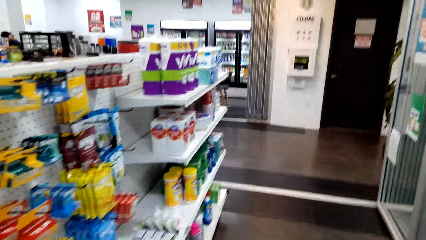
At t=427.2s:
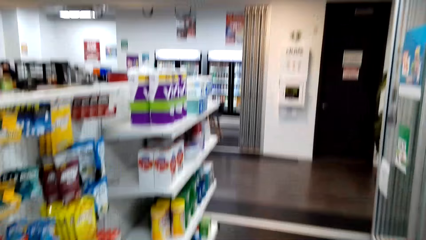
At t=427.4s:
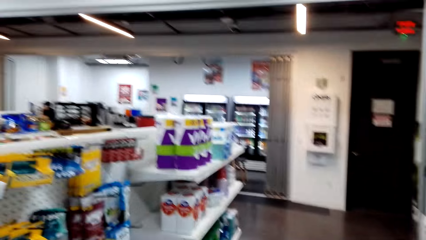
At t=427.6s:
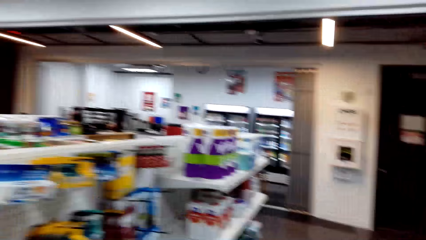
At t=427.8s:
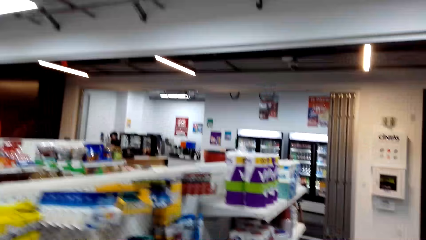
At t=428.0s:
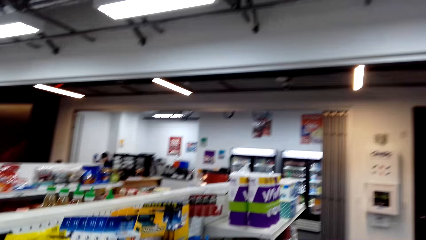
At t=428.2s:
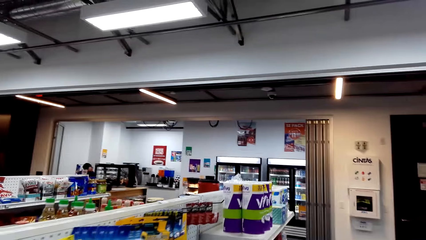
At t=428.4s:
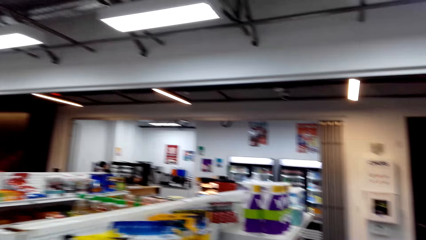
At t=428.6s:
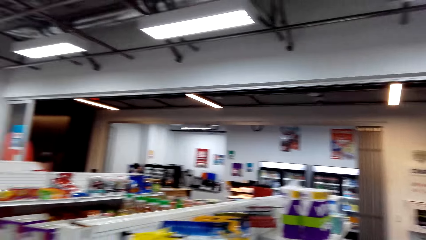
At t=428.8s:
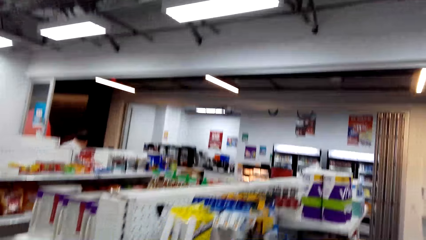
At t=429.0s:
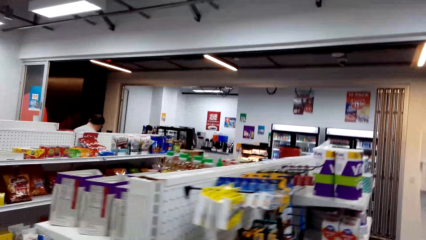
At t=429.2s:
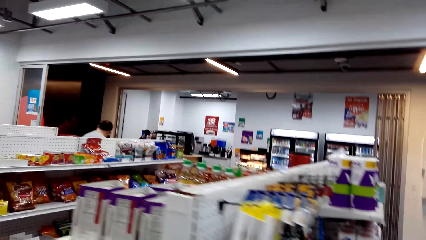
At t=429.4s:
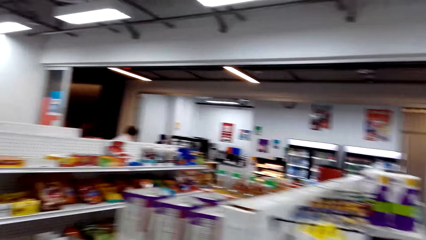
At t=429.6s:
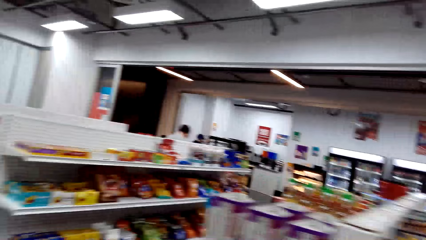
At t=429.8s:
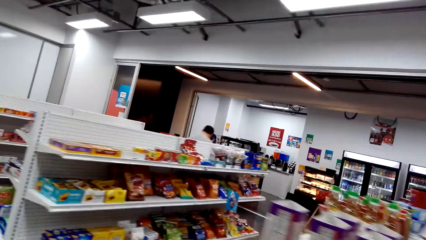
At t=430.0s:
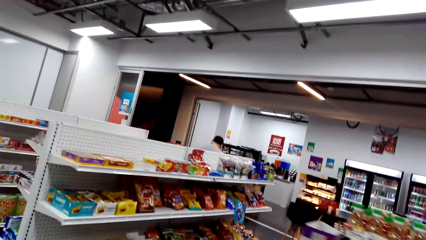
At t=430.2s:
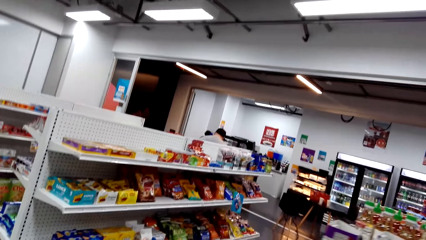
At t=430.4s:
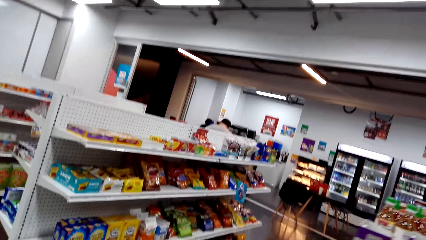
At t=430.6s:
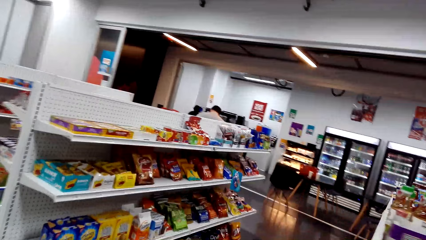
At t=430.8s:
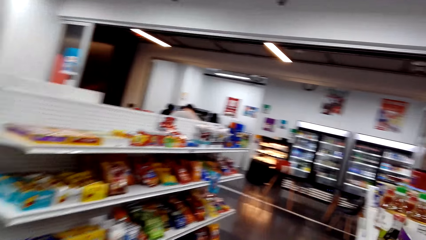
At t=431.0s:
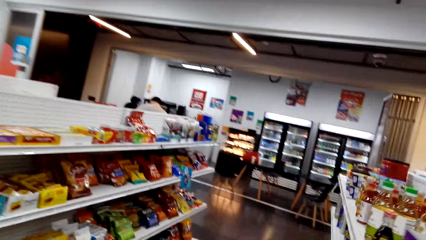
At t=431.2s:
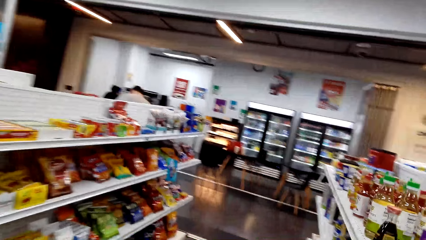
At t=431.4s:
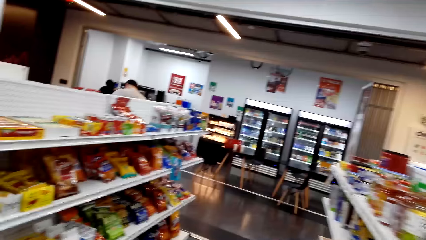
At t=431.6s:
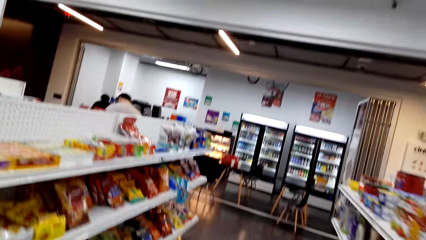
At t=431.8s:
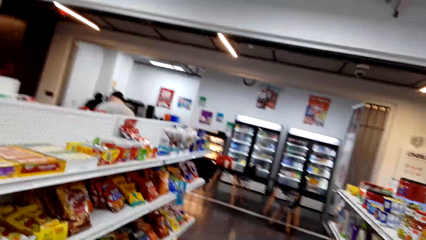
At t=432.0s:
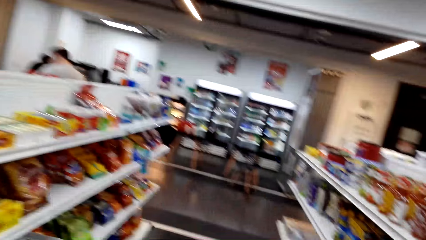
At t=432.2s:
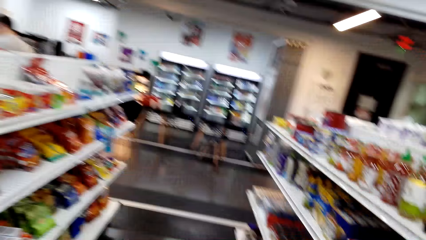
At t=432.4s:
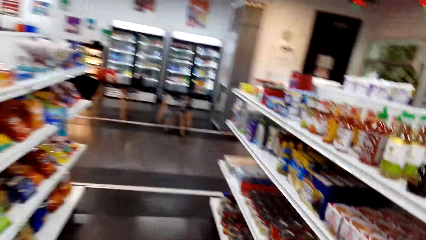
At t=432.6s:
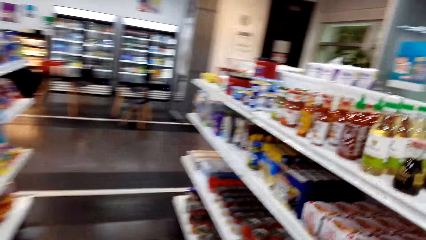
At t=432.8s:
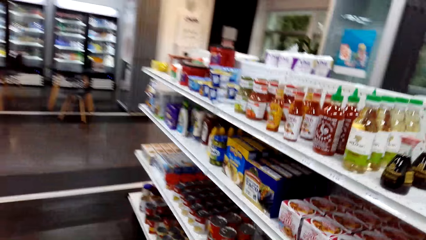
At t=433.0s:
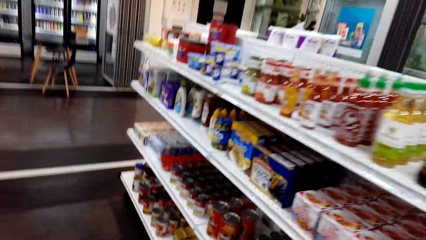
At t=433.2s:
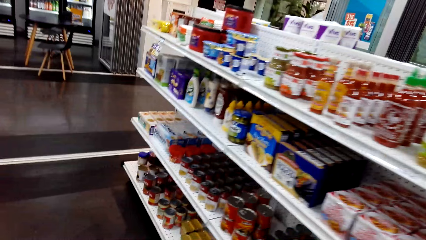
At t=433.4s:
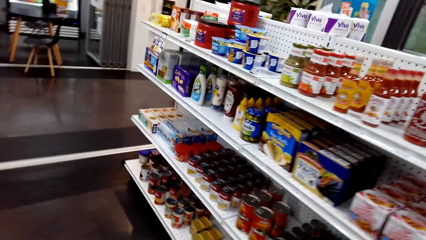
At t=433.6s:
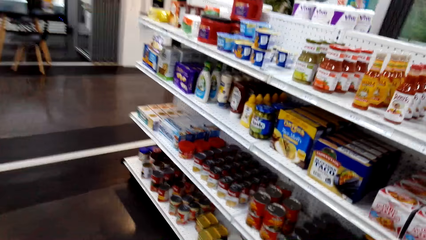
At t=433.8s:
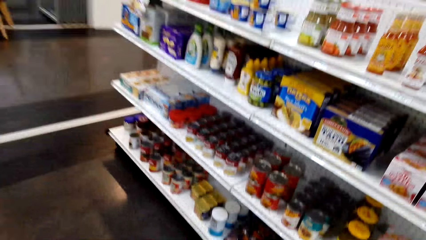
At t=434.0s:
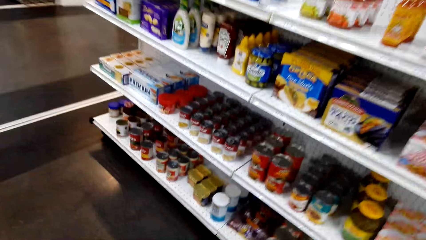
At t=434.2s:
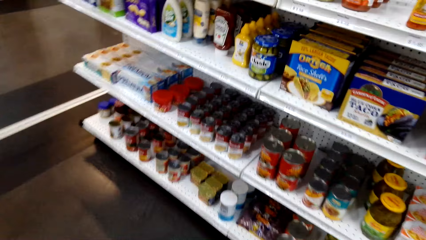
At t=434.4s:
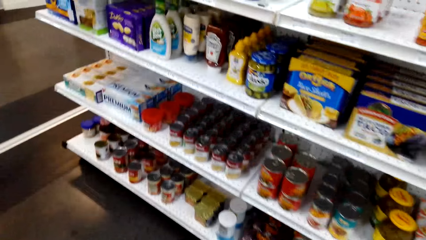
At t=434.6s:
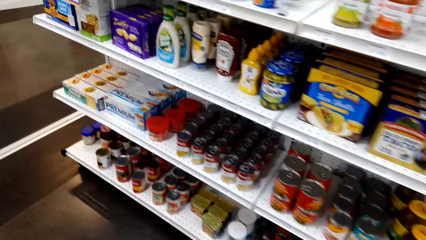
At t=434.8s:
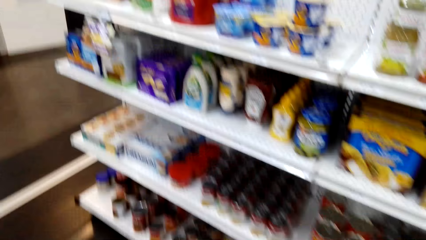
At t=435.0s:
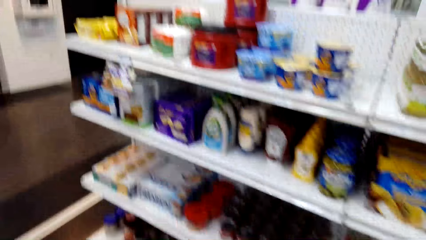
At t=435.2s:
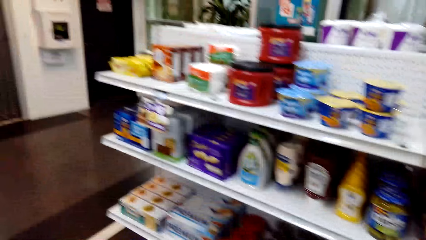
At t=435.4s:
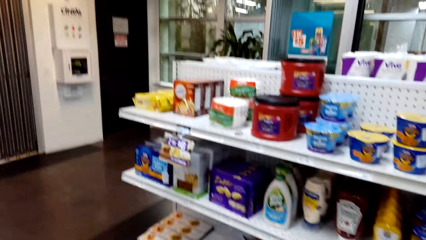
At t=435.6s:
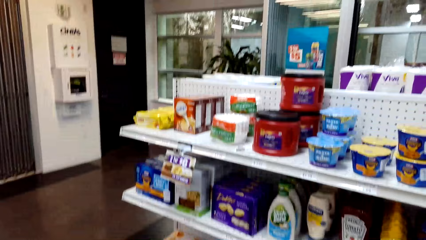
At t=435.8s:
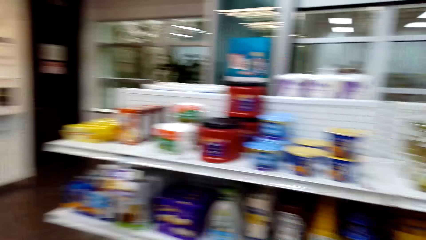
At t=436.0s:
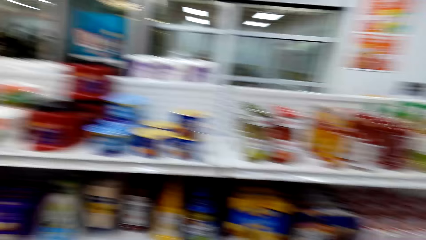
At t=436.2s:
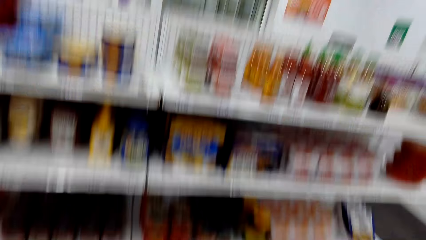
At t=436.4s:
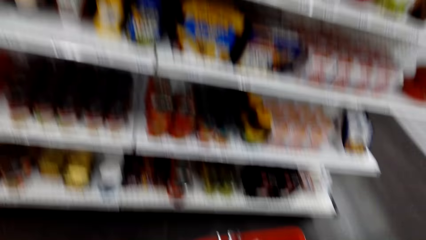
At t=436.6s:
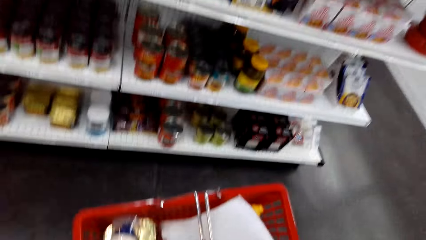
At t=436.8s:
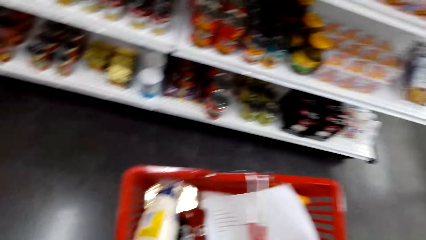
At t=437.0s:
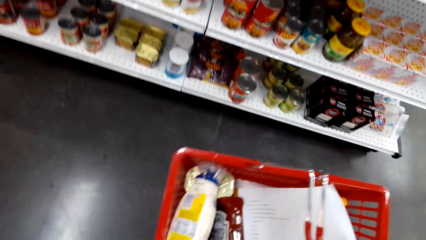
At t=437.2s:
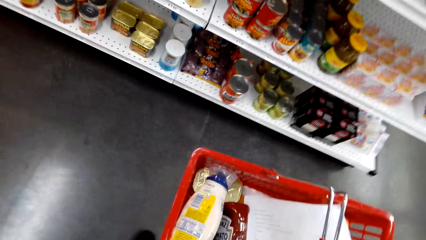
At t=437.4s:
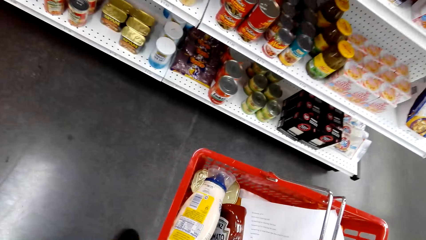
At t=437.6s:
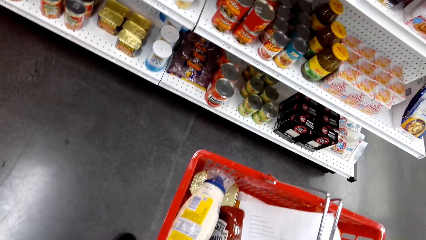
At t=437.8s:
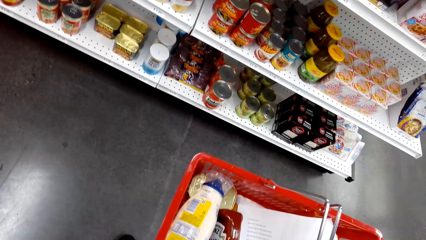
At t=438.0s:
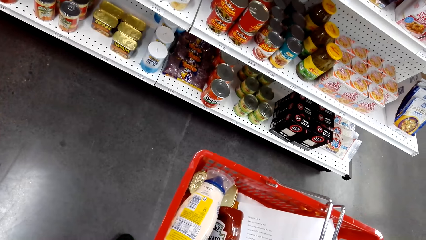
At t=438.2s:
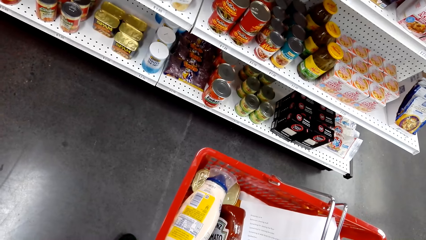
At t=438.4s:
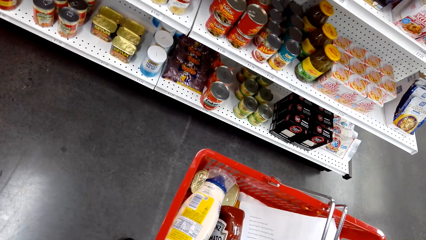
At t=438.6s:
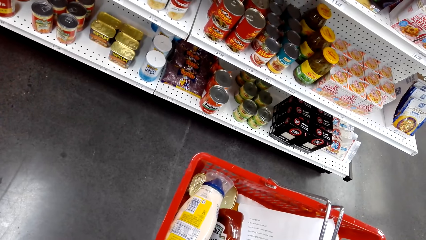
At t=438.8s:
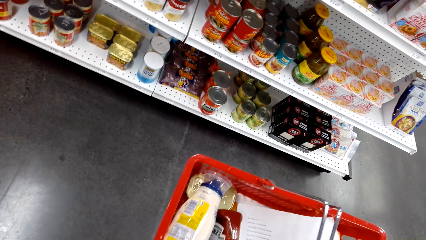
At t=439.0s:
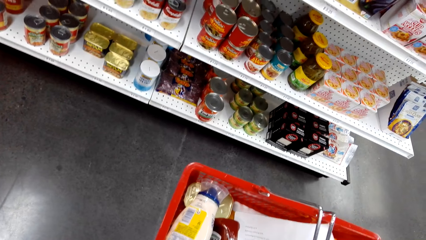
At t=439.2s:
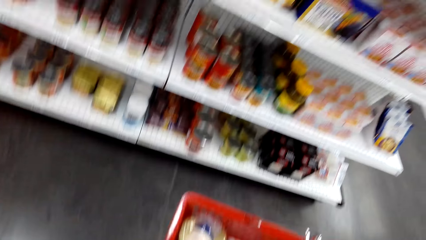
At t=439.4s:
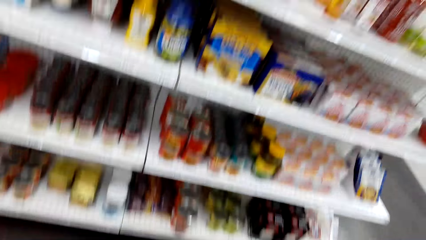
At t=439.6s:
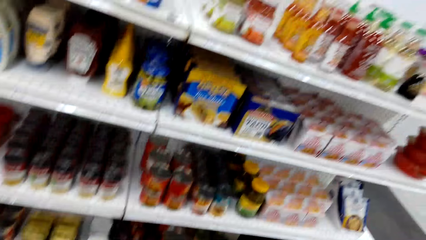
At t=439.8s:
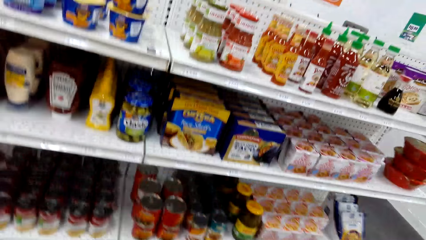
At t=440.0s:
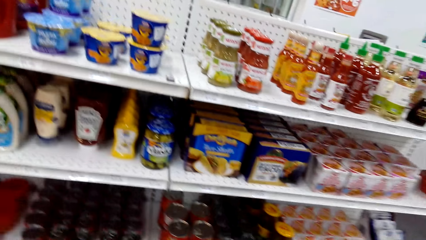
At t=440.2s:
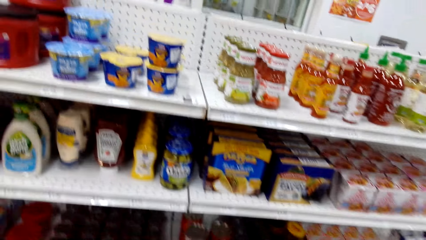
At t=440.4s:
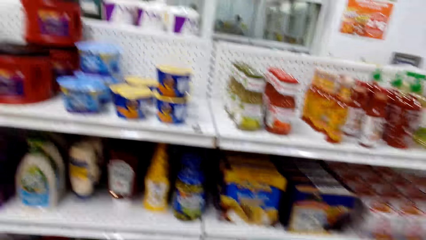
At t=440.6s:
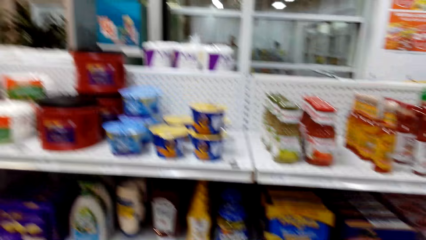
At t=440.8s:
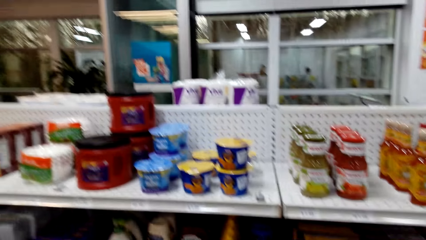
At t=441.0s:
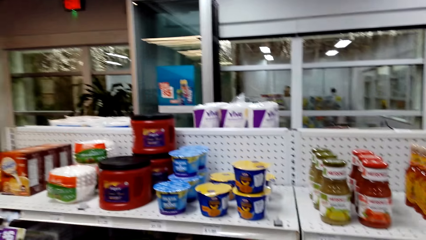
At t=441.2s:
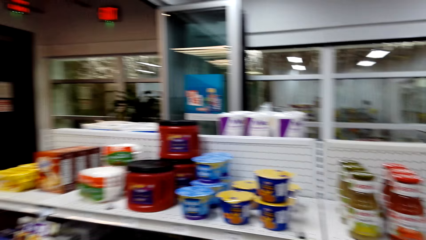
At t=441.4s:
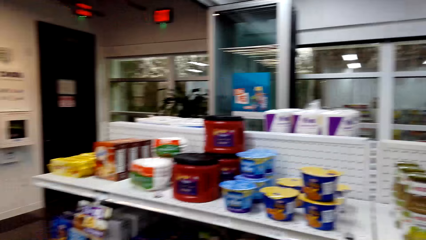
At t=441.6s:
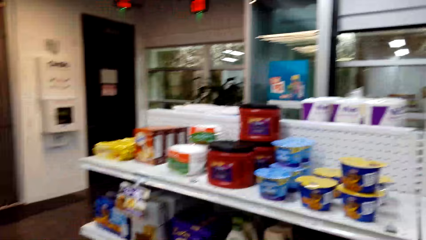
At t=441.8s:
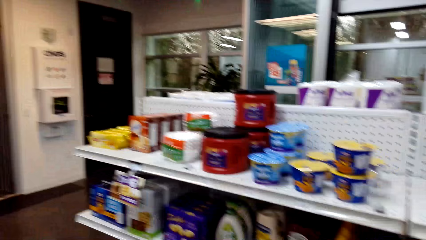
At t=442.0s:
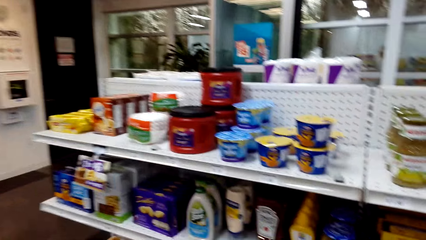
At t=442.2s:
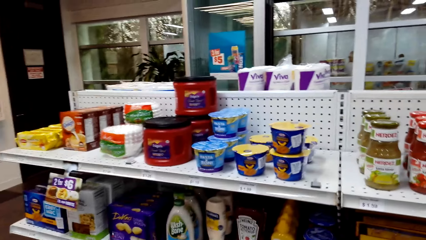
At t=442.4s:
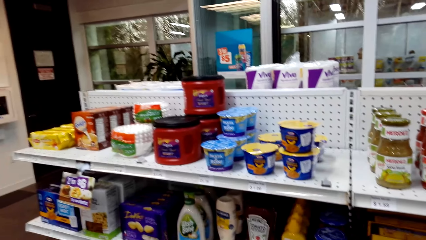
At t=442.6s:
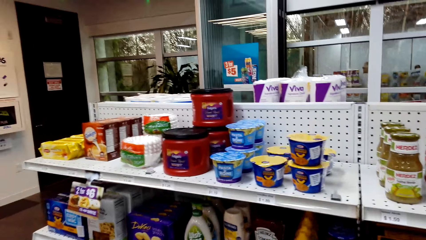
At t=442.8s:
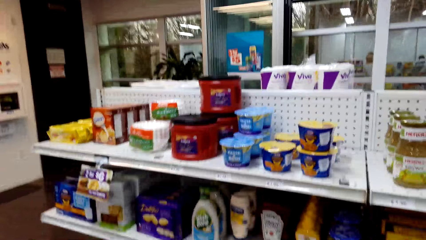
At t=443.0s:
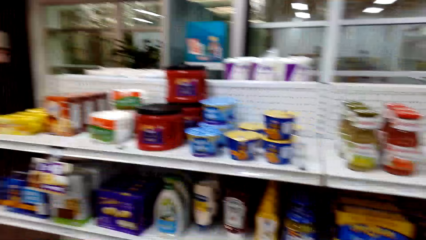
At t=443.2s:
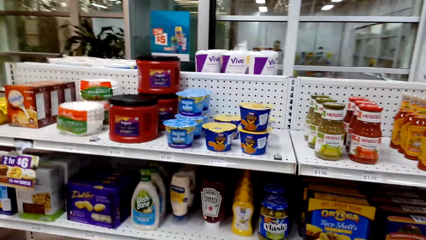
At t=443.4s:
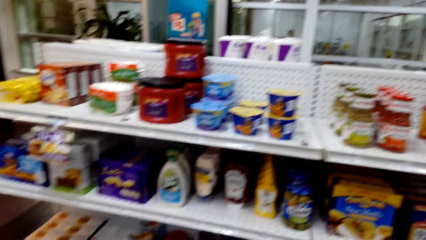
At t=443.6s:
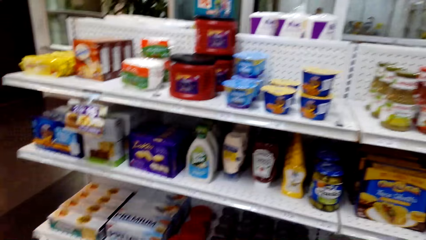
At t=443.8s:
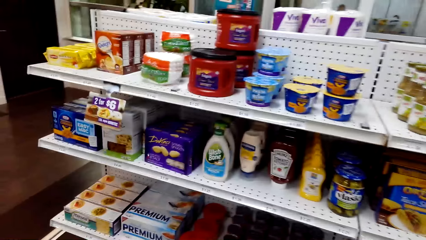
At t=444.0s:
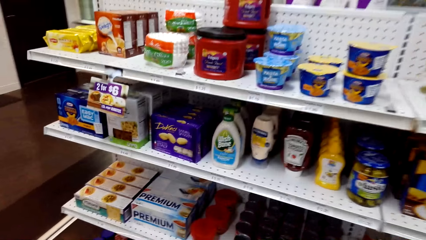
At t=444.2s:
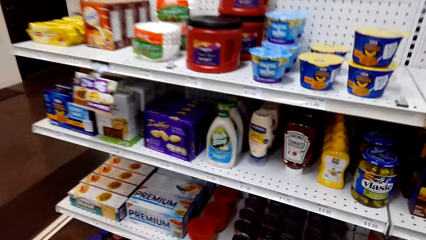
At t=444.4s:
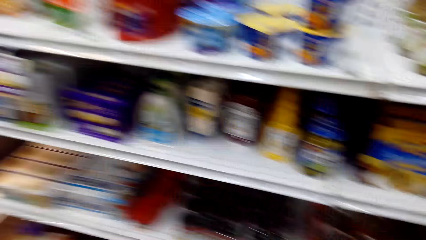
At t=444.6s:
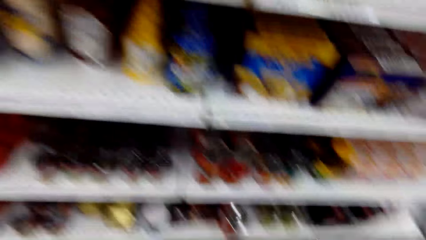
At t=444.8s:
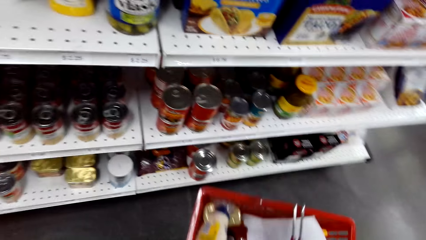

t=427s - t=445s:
A man stands in the supermarket. Another man walks in the supermarket. The camera wearer stares at the shelf. They carry the shopping cart. They look around.
